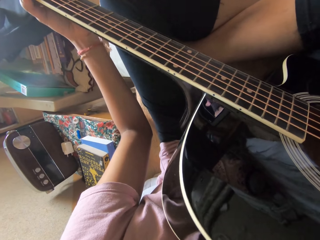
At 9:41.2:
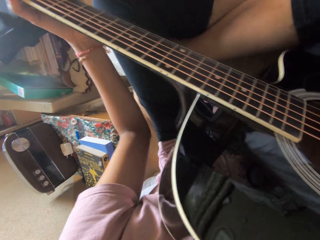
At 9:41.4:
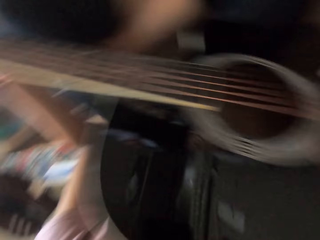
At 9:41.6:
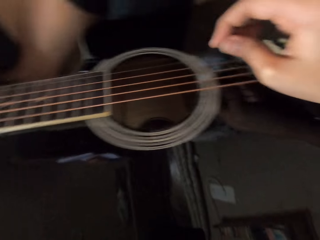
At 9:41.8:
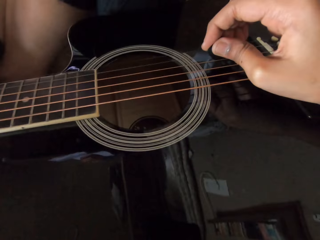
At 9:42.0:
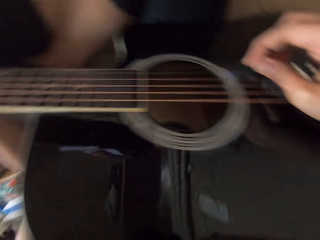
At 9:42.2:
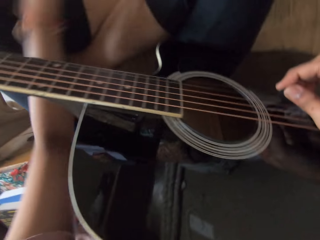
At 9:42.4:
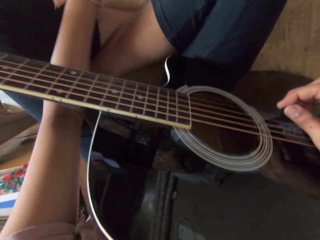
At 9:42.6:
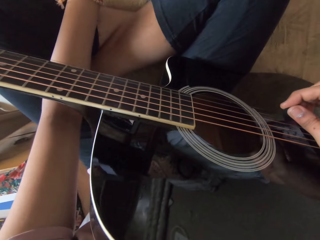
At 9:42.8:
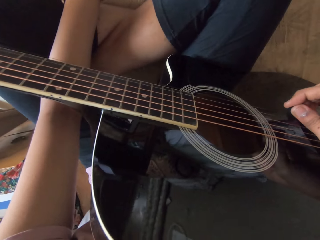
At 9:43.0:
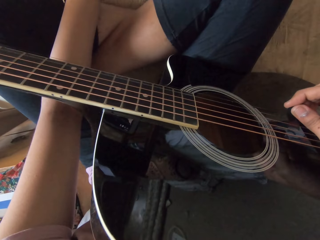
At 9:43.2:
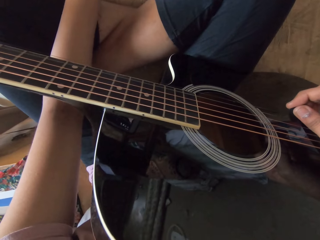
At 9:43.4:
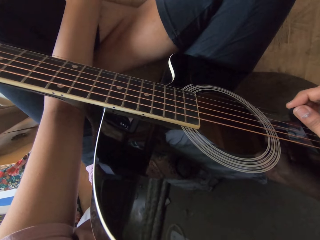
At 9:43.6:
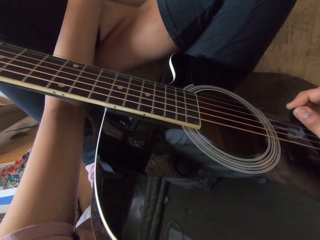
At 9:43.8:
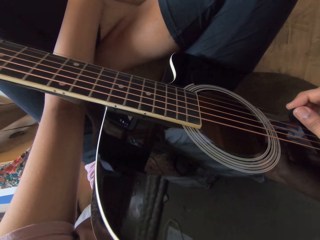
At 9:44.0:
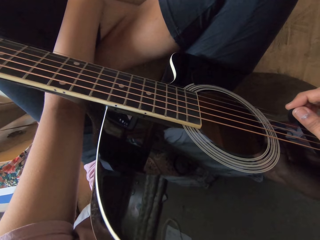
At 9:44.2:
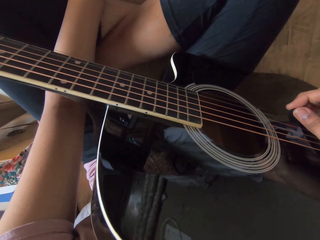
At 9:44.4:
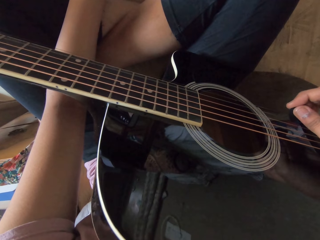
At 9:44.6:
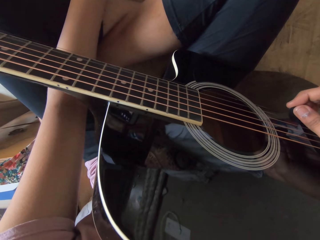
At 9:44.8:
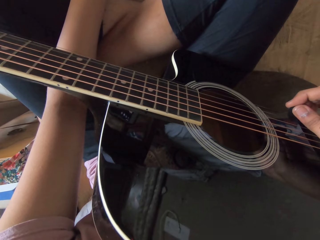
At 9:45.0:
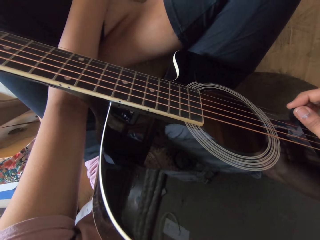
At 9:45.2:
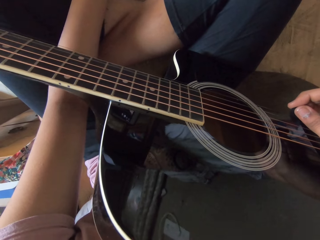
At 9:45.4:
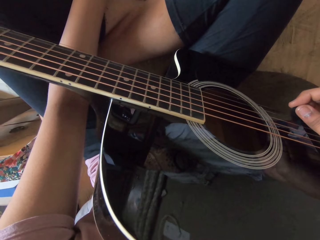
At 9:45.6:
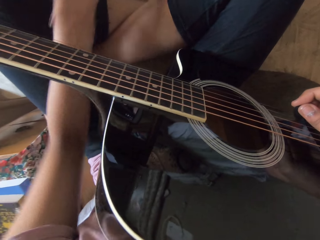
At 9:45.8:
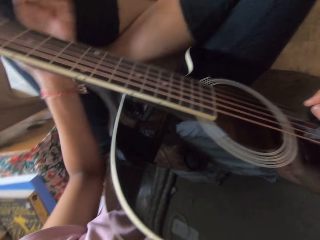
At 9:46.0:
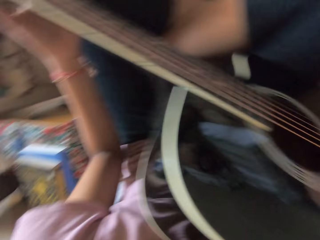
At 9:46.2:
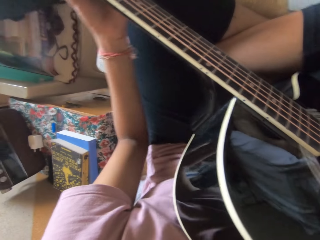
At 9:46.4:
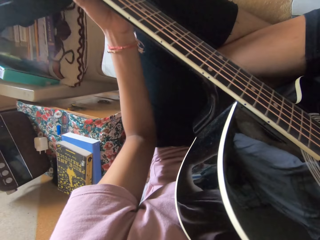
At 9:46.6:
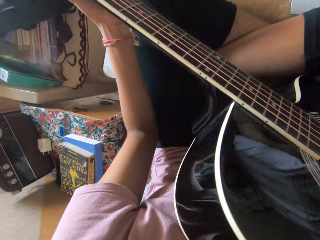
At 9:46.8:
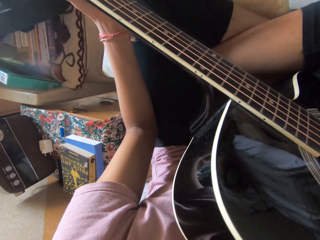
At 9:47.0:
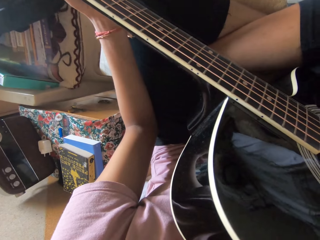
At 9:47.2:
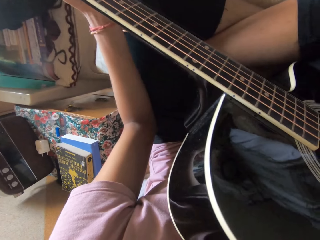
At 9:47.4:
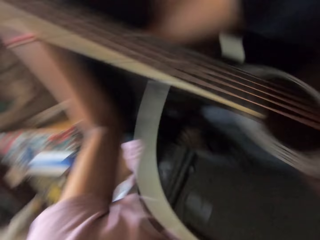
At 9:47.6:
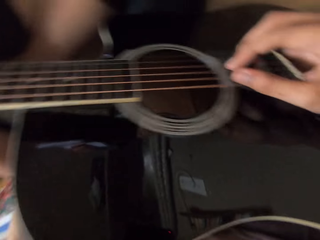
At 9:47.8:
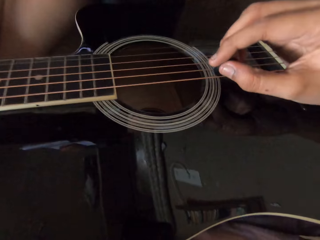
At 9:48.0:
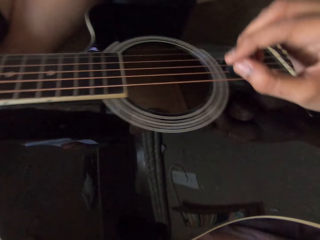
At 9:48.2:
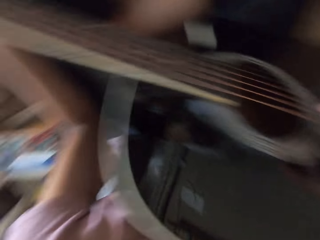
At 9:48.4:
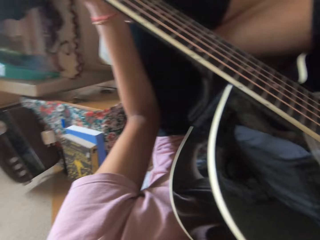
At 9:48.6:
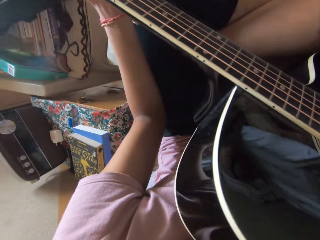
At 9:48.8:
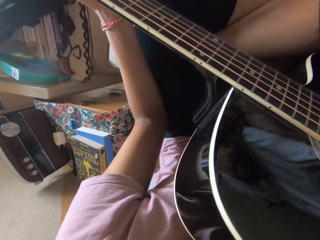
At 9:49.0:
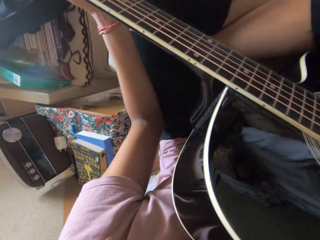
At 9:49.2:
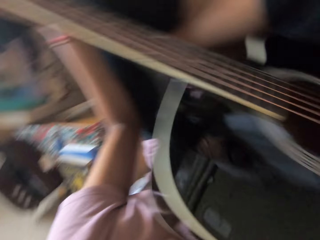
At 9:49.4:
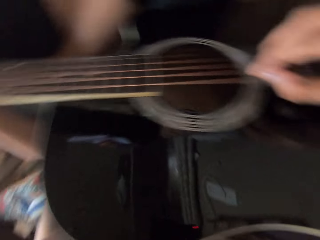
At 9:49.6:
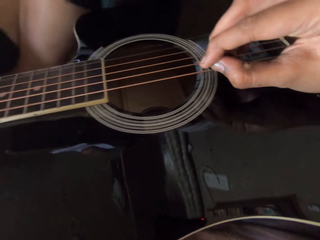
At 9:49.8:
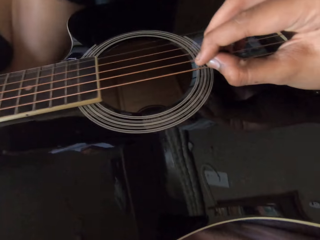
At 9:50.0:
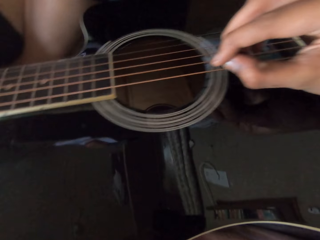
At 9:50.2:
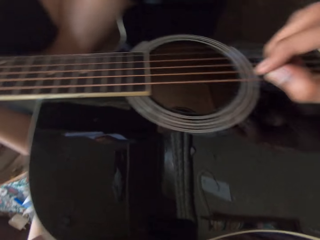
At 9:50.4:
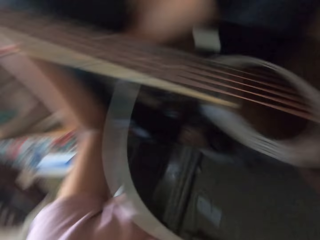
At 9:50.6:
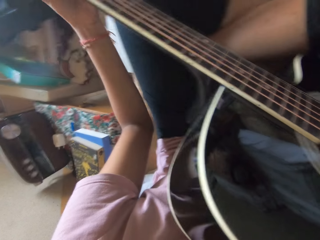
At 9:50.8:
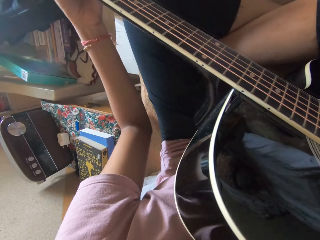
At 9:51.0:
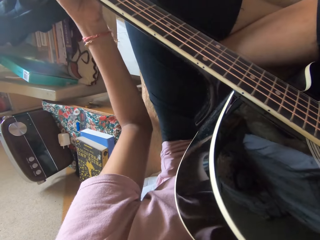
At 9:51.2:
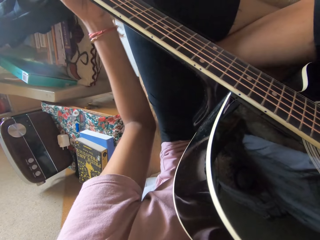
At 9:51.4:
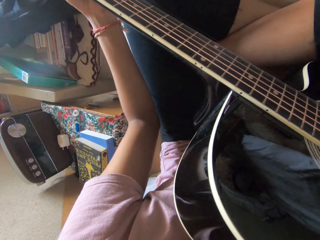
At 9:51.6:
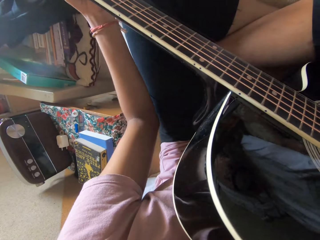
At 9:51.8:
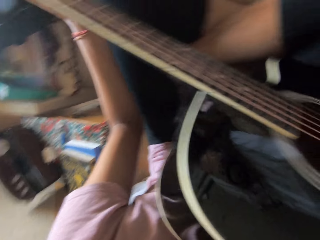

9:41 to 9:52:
The camera wearer taps on the tablet. They adjust the guitar. They hold the guitar. They play the guitar.

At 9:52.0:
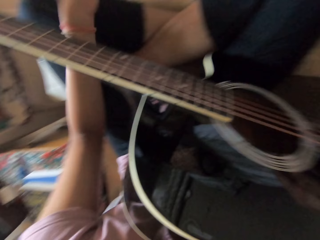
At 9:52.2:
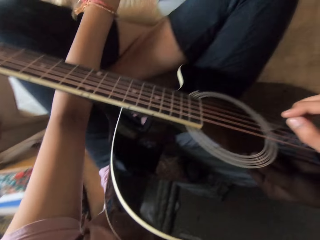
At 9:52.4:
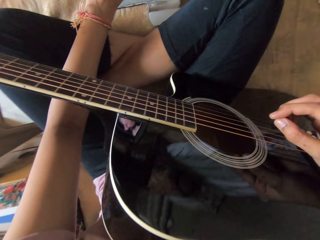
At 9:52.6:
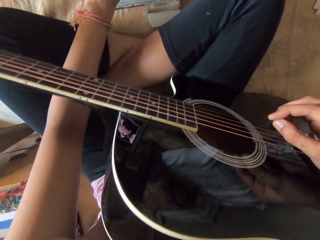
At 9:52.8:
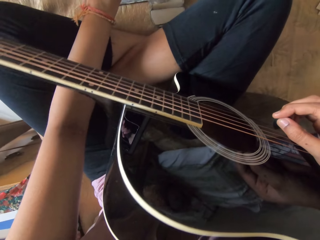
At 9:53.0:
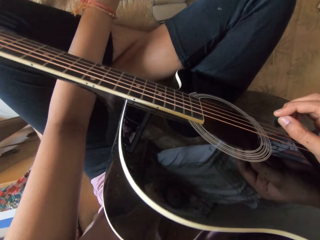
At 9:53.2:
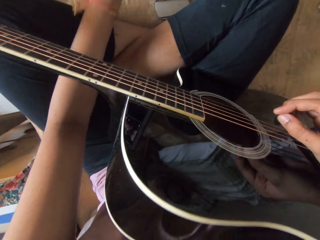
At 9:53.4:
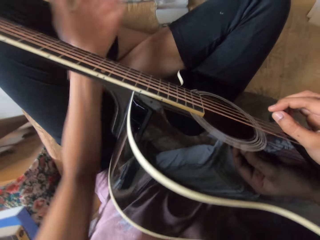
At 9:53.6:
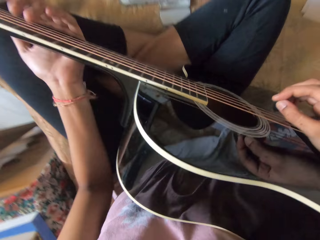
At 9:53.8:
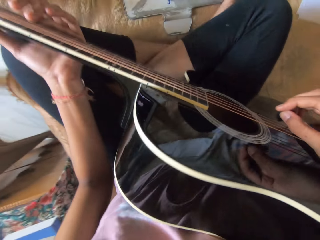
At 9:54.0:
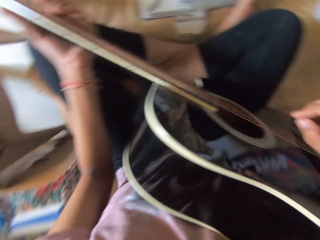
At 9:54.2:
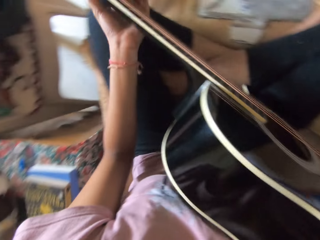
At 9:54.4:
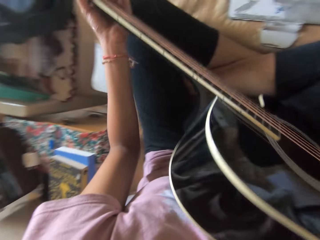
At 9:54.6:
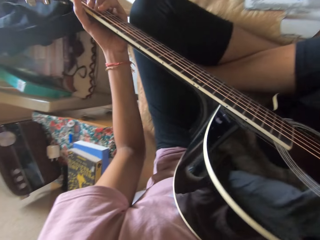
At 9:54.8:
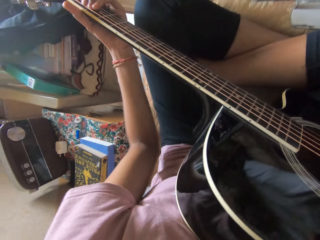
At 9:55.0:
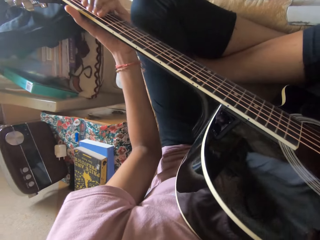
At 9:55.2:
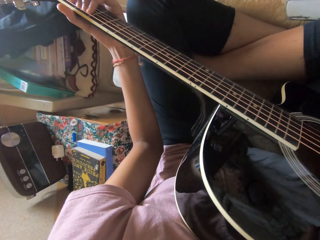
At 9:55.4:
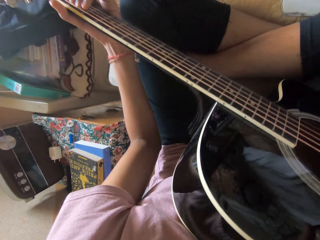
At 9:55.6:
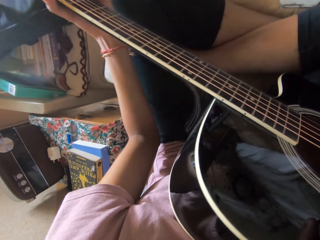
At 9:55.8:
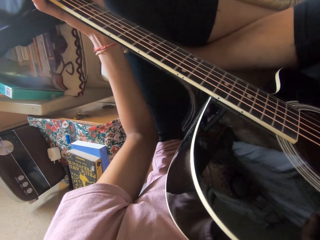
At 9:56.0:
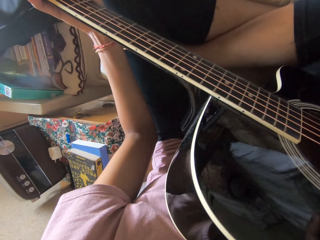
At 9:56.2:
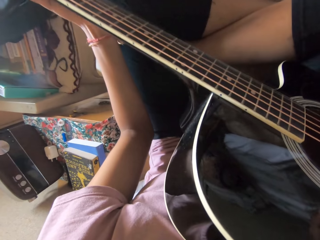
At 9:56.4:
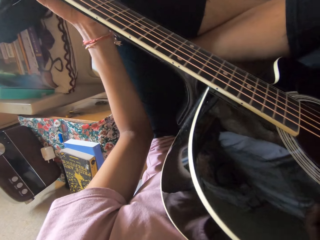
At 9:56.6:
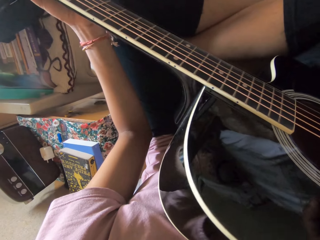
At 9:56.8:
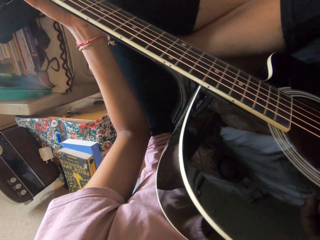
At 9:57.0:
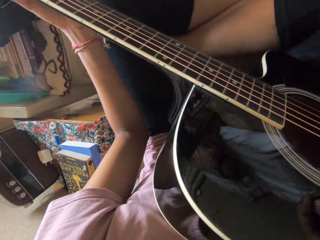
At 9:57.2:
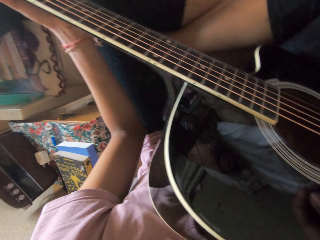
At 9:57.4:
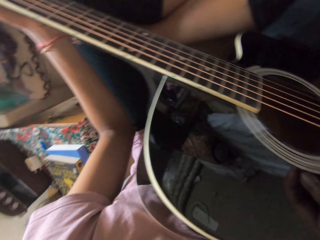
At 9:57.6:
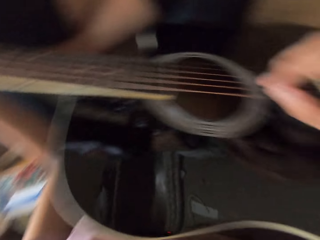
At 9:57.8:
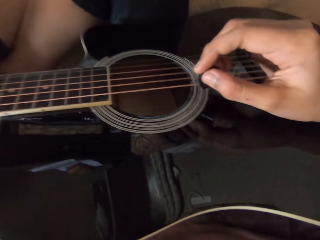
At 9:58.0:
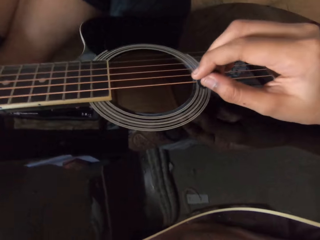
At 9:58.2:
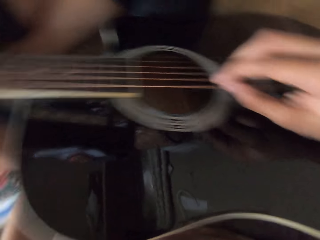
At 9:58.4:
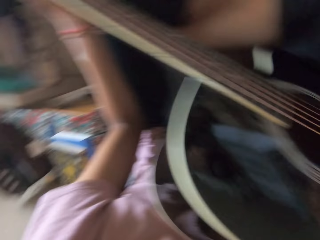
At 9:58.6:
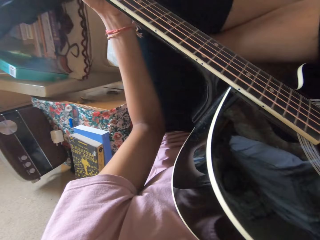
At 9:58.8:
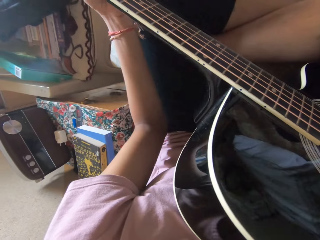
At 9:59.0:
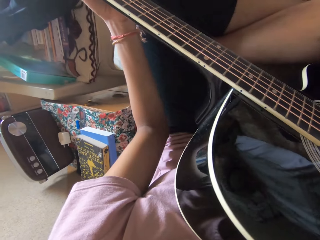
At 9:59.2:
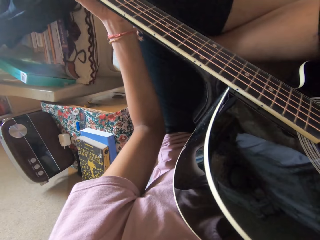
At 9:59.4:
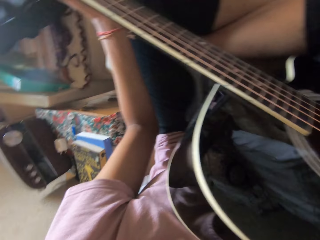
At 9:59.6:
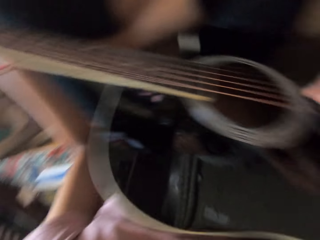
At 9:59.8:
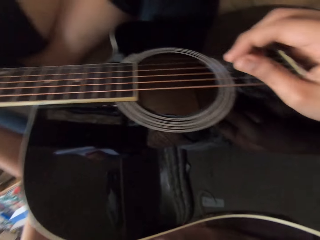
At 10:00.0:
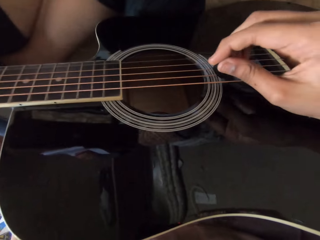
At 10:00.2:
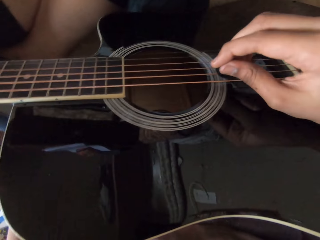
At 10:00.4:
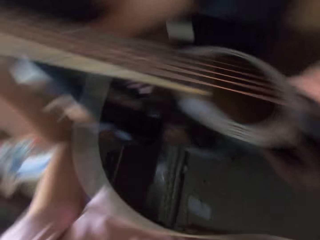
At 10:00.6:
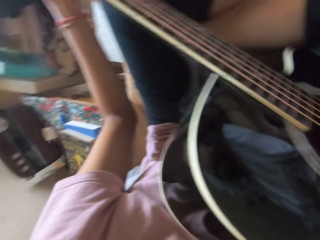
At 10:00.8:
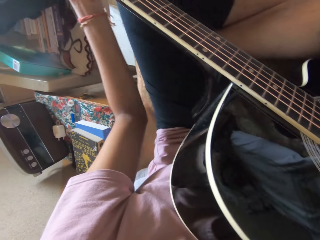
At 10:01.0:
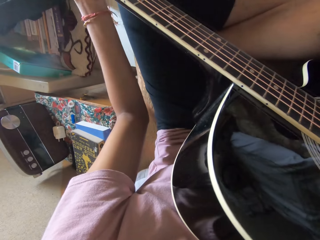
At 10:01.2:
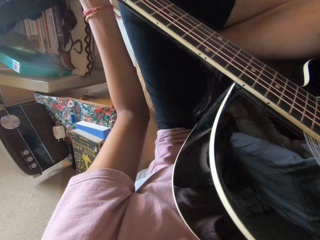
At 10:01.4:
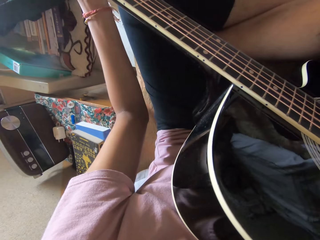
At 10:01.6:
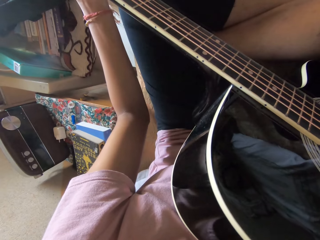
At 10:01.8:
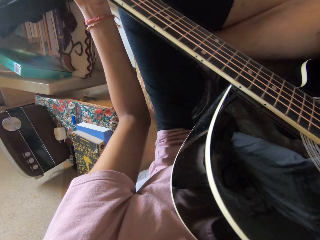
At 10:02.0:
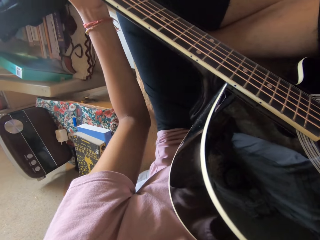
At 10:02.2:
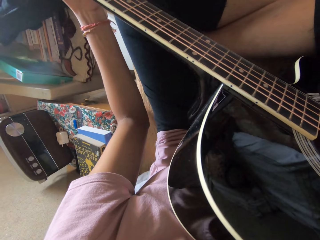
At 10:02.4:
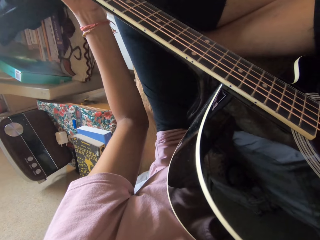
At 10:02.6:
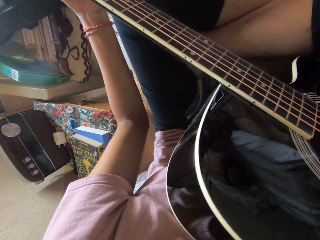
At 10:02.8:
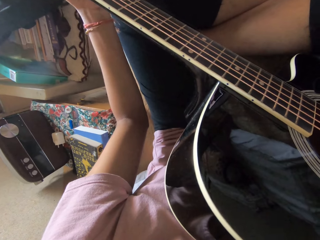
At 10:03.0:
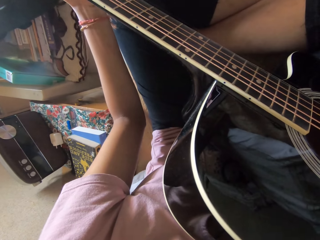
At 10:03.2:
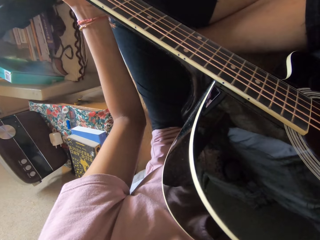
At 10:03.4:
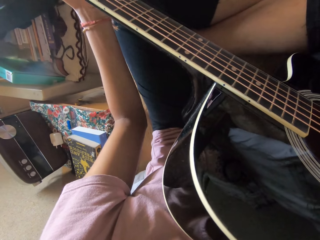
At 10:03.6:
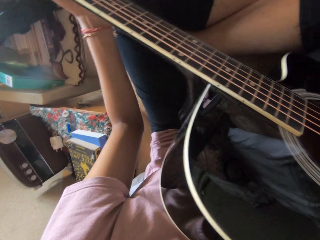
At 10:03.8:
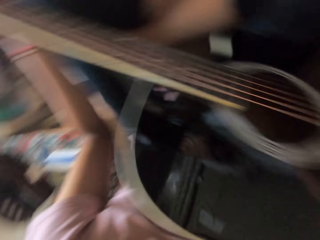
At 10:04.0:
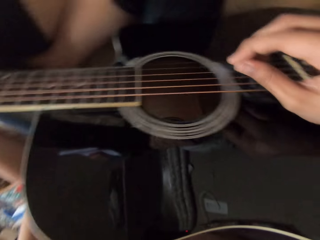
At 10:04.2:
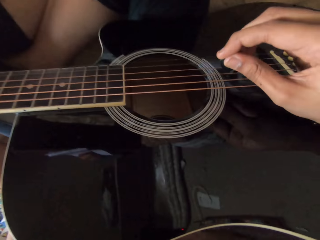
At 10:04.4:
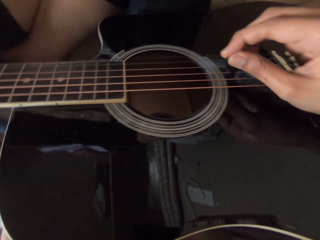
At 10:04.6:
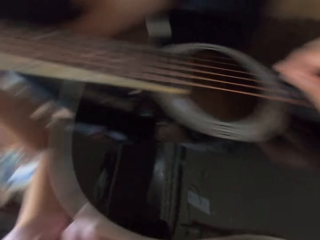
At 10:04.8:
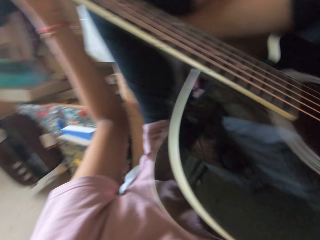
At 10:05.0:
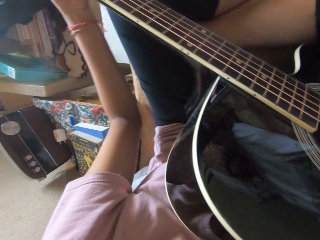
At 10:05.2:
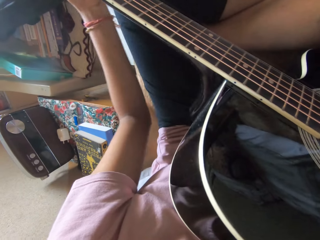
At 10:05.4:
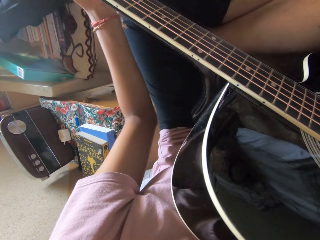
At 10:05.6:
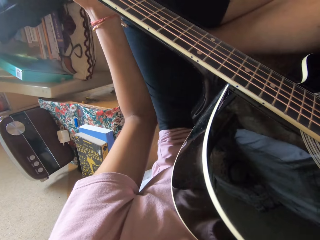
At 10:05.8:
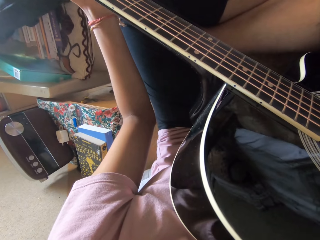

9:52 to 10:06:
The camera wearer taps on the tablet. They adjust the guitar. They hold the guitar. They play the guitar.
